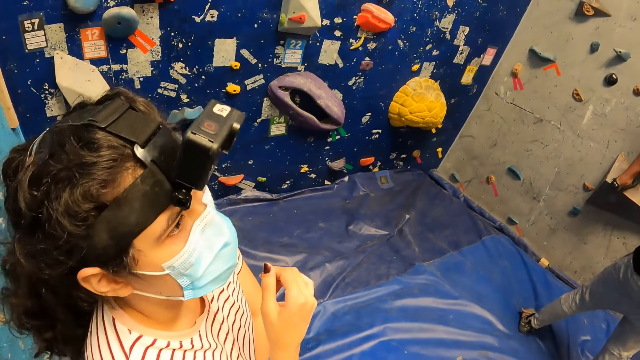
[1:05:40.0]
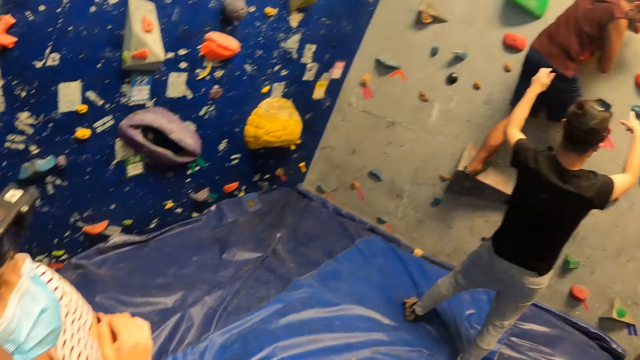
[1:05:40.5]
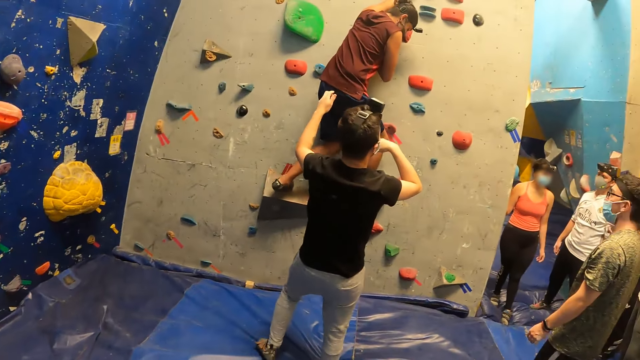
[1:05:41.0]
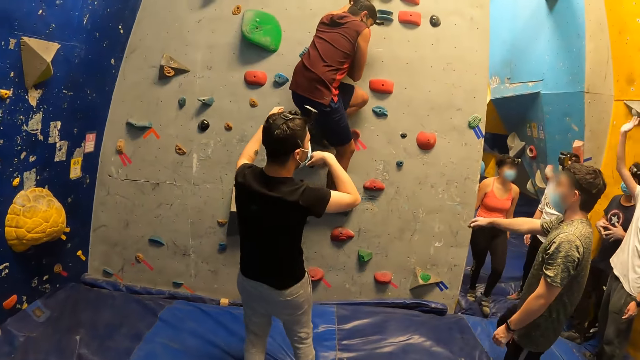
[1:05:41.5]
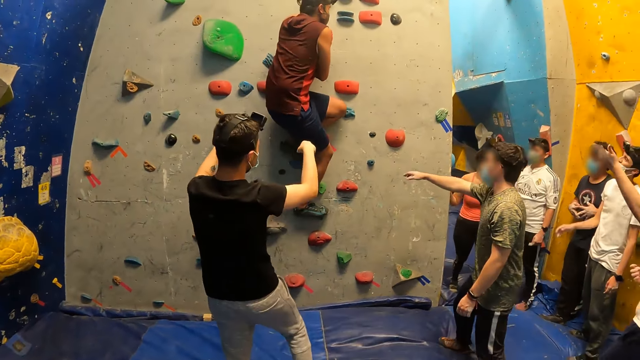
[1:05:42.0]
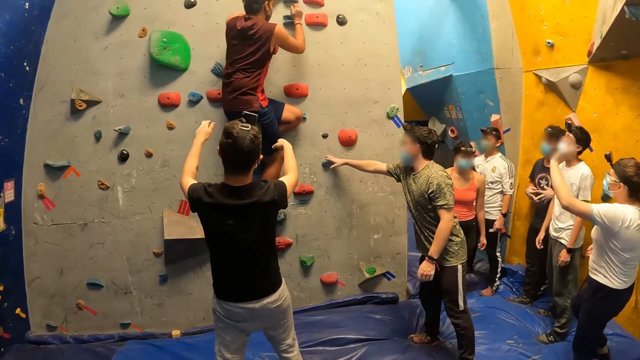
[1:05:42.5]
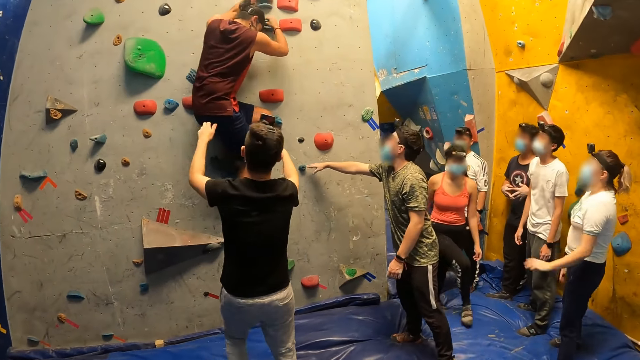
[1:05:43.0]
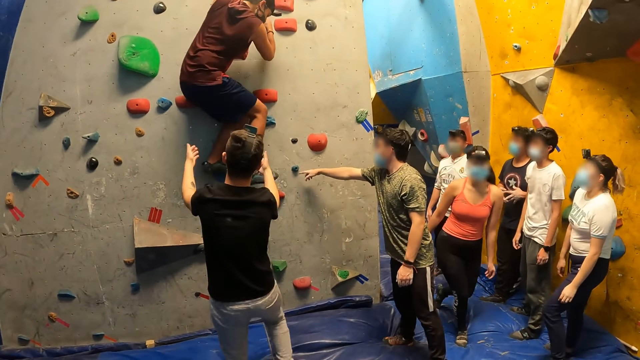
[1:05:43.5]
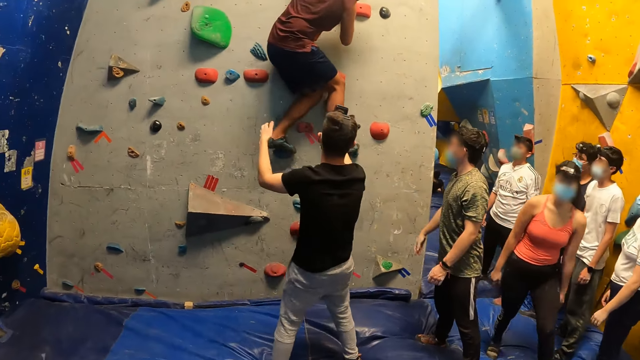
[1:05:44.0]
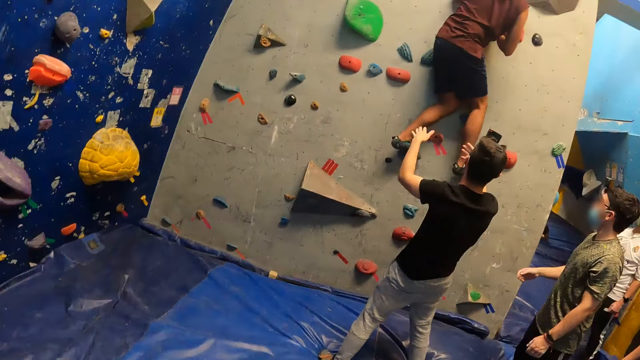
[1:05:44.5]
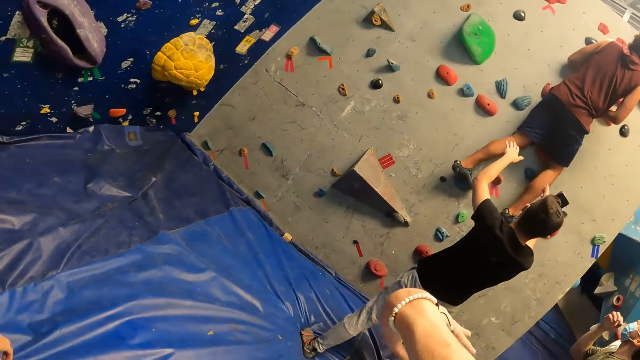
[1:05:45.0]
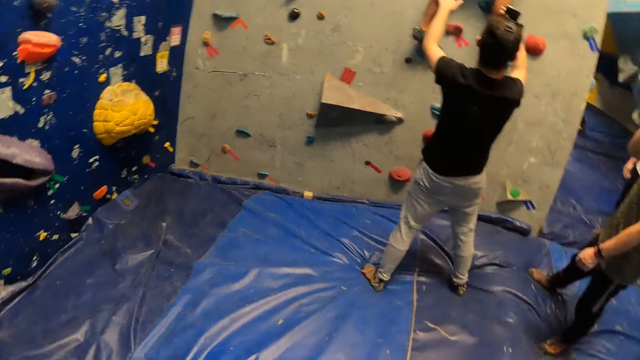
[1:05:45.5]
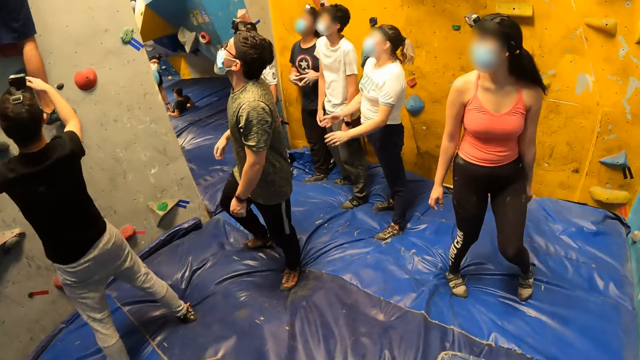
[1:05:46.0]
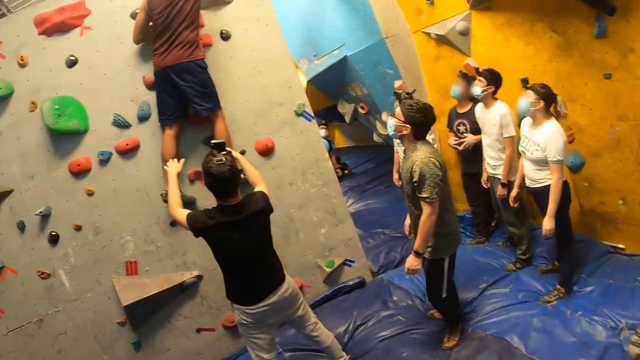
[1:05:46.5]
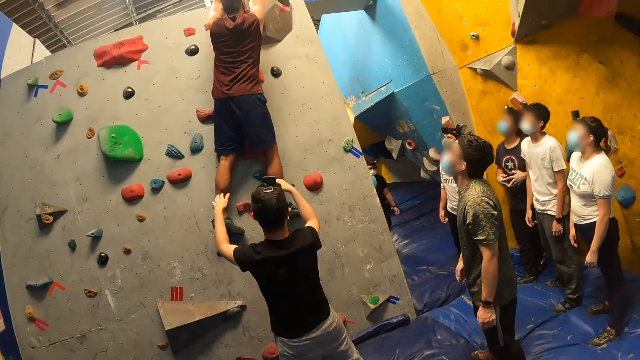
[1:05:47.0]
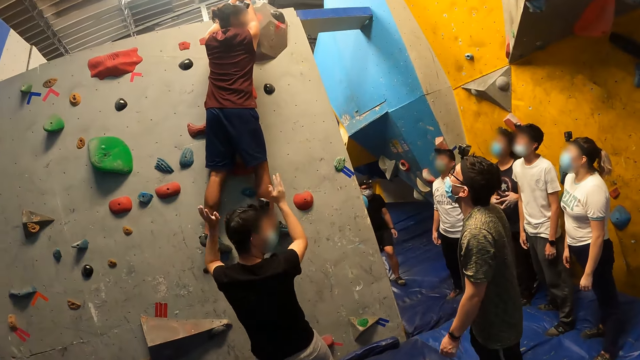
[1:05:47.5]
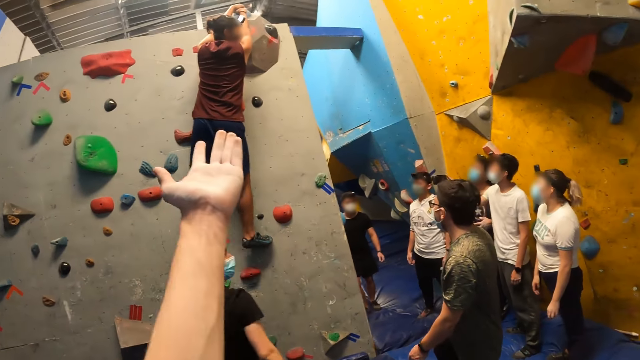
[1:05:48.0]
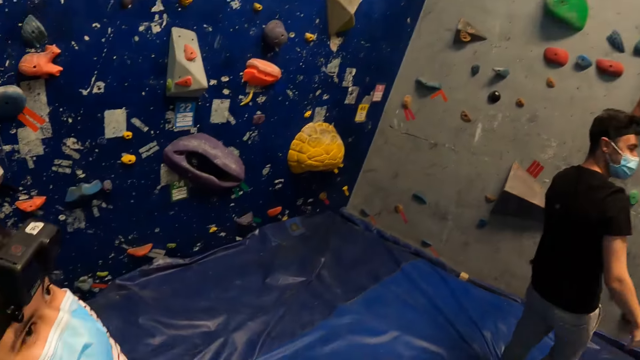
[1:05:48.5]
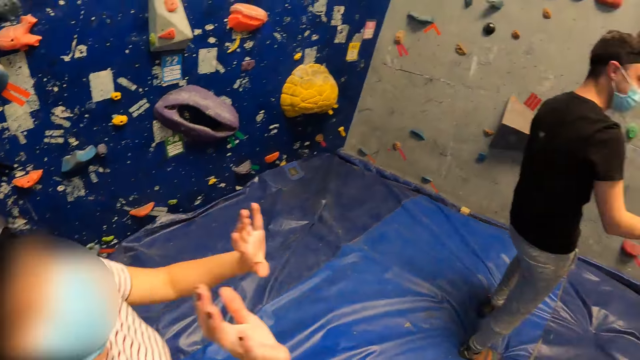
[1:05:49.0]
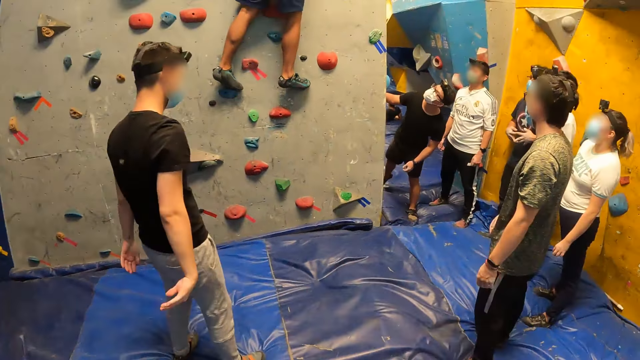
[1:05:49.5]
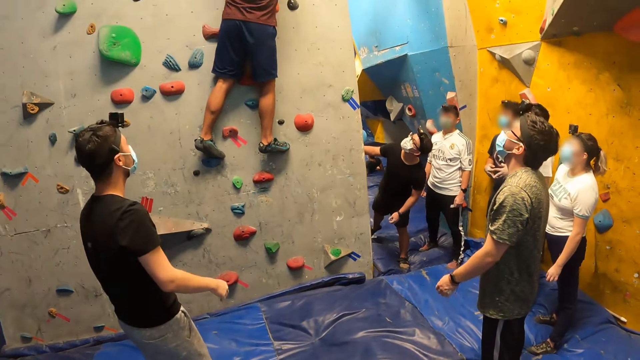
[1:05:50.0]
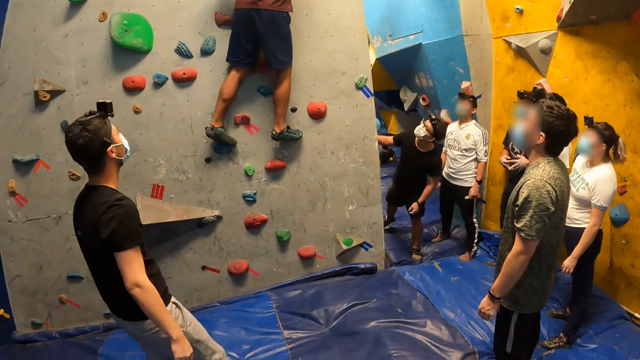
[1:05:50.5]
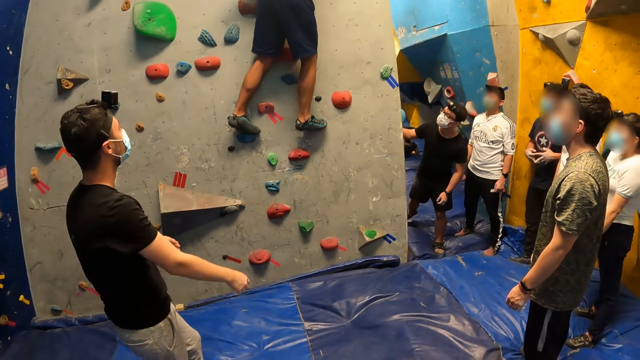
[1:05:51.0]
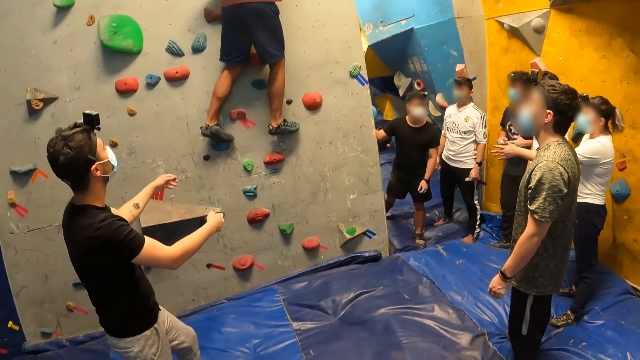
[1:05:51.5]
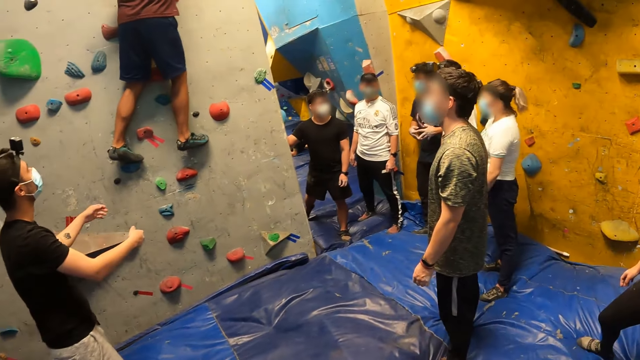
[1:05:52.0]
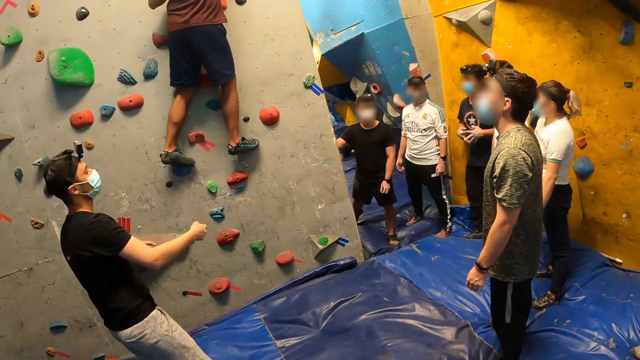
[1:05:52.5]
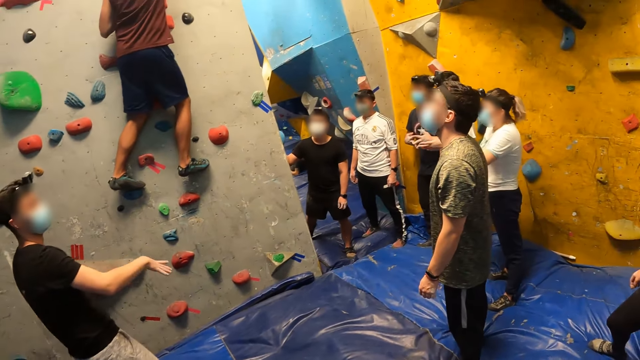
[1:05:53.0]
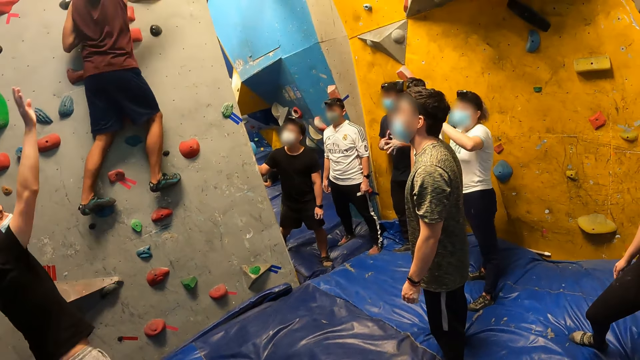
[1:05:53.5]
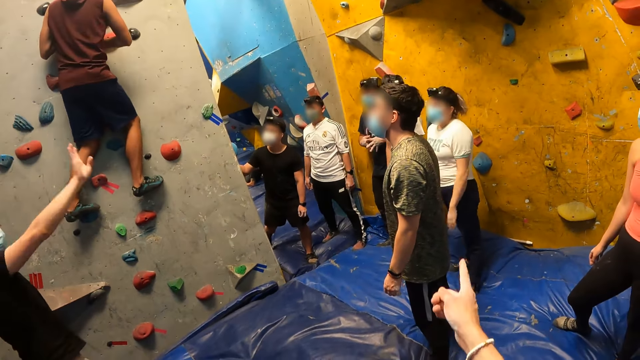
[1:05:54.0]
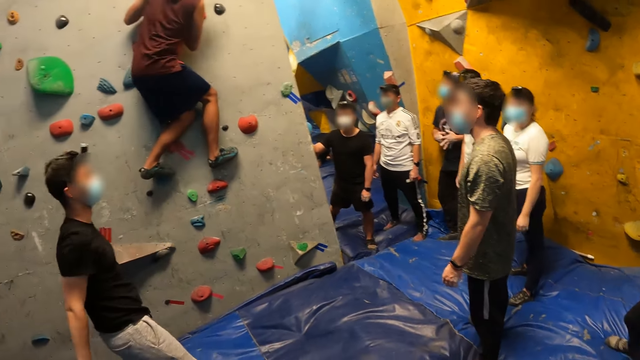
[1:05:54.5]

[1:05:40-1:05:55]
A man lifts a hand. Another man moves forward. A man touches the bouldering wall with his right hand. A lady points at the wall. Another man holds the wall. Another man lifts hands. The camera wearer raises his left hand. He brings down his right hand and looks around. Another lady lifts a hand. Another man stares at the wall. The man who lifts hands moves forward and lifts a hand.

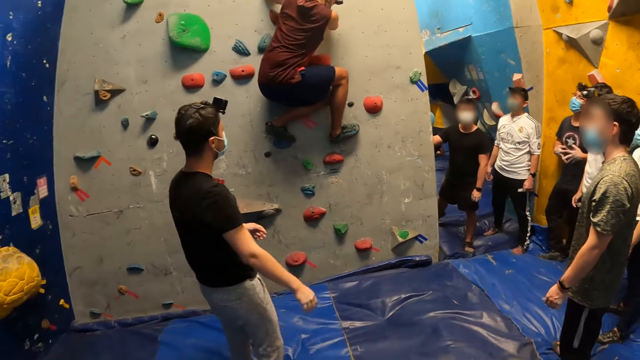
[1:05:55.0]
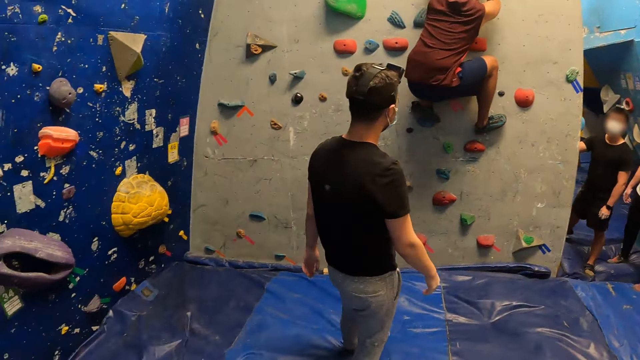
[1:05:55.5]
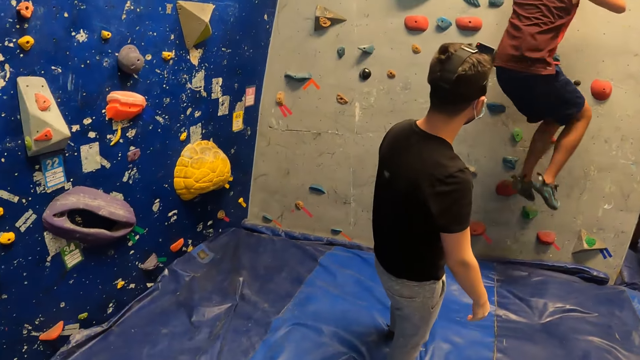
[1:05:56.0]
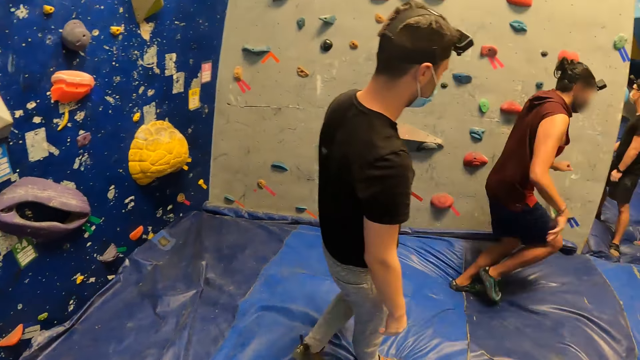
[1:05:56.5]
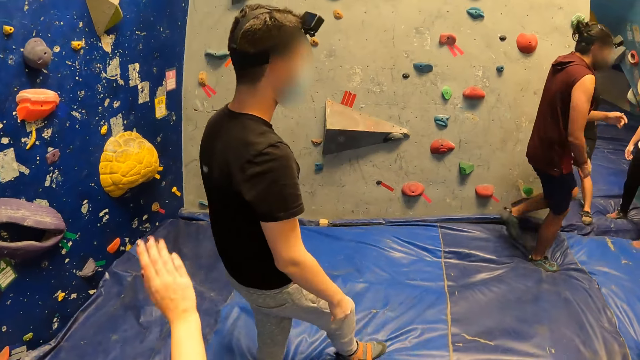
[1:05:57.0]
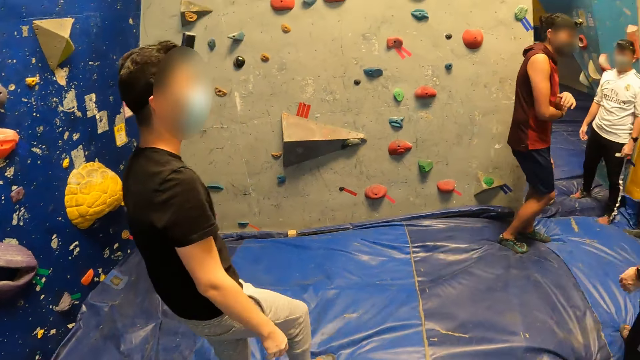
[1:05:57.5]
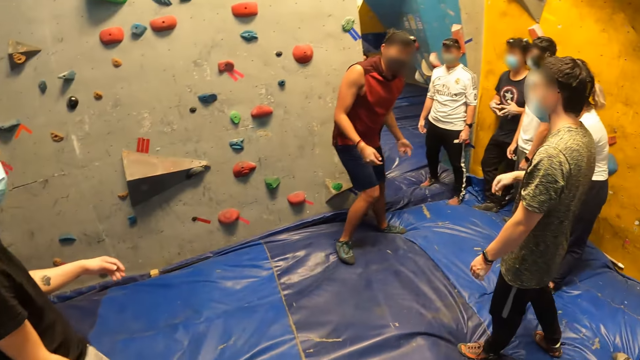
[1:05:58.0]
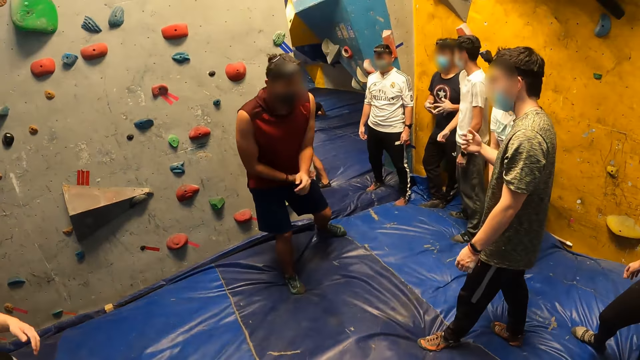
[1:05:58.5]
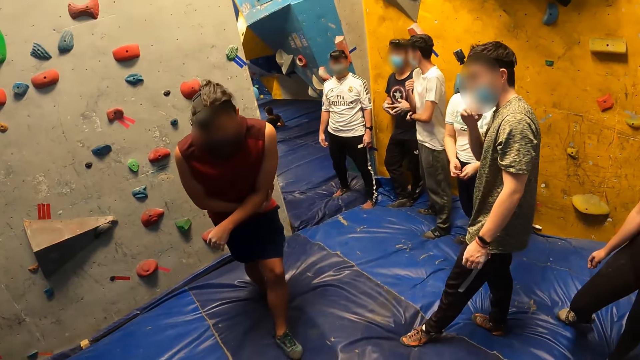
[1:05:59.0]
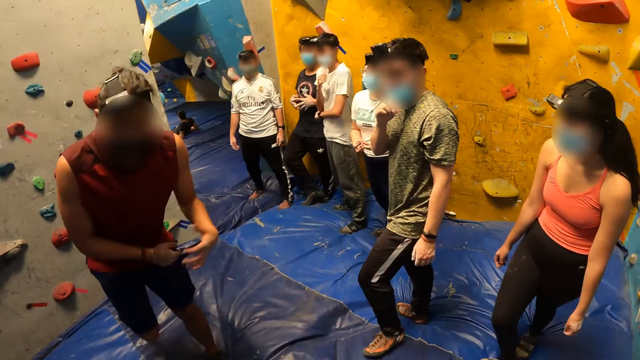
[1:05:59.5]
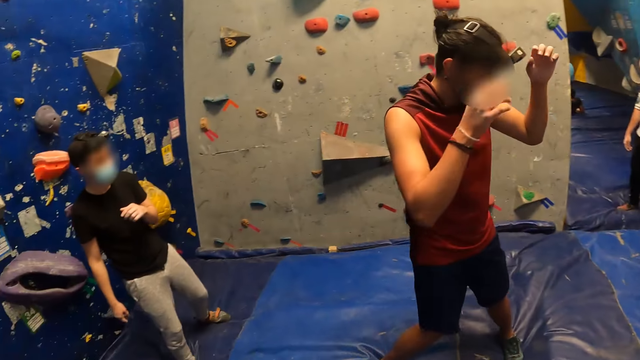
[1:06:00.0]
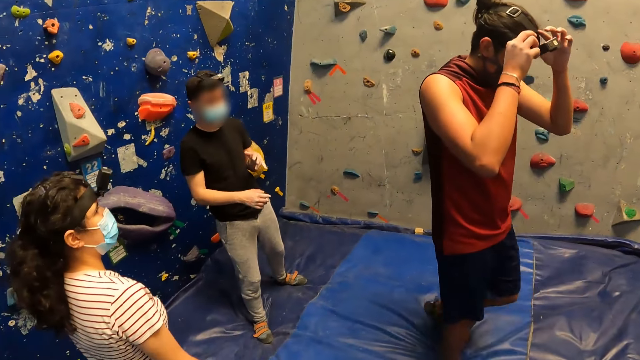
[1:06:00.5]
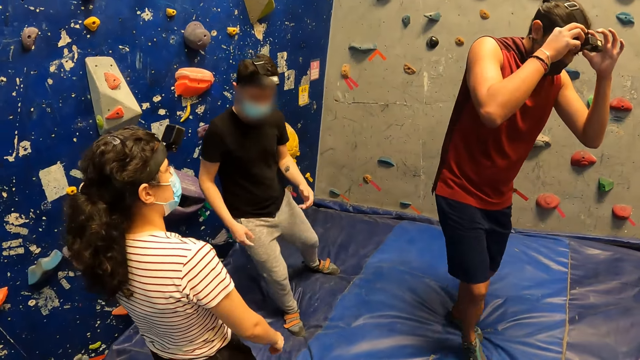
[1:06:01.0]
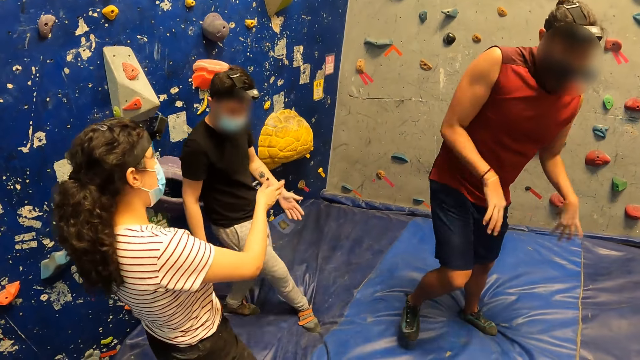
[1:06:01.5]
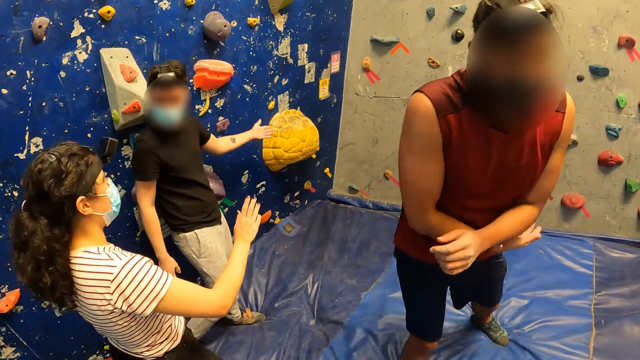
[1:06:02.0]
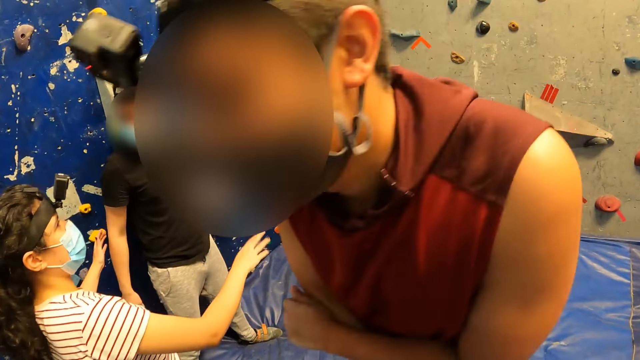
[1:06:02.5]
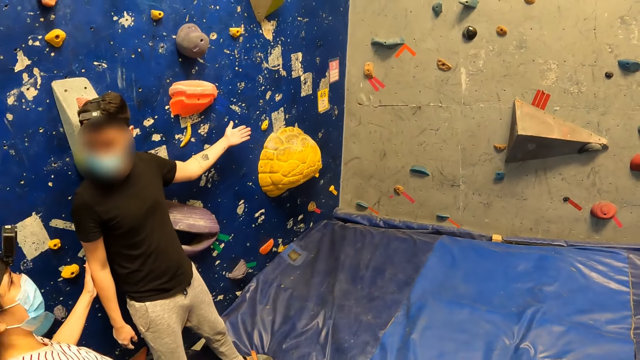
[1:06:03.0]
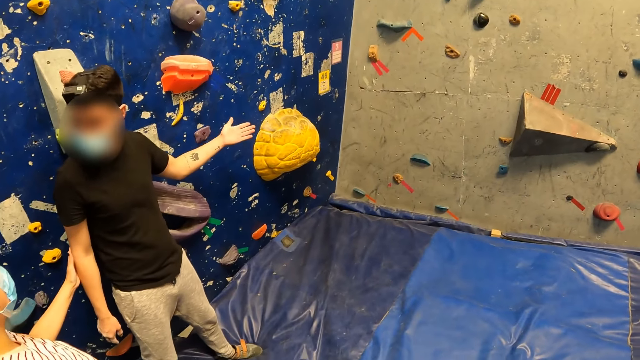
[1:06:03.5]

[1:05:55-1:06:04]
A man jumps down from the bouldering wall to the crash pad. He moves around. The man adjusts a head camera on his head with both hands. Another man moves back. A woman shakes her right hand. The first man moves around. The woman touches another man with her left hand. She sways hands.
